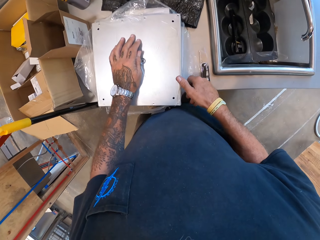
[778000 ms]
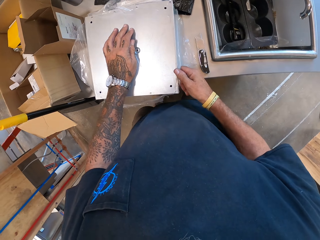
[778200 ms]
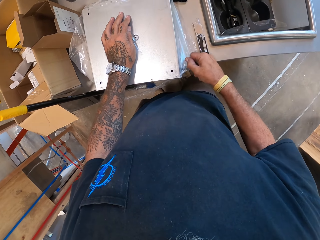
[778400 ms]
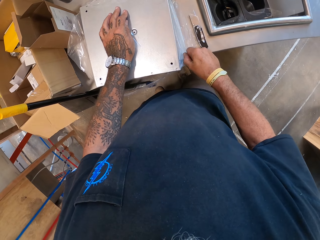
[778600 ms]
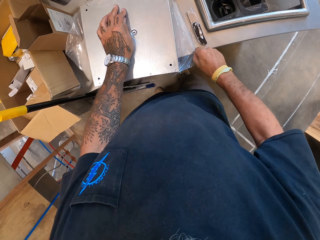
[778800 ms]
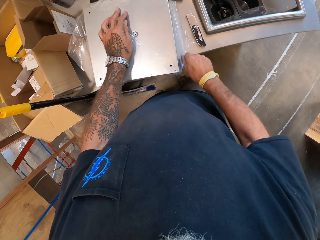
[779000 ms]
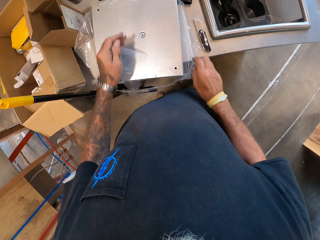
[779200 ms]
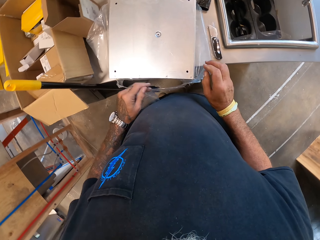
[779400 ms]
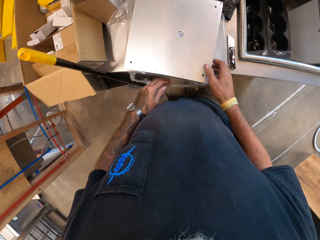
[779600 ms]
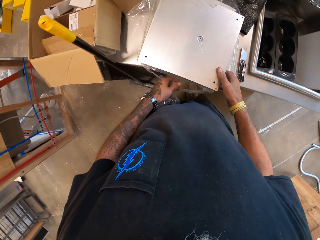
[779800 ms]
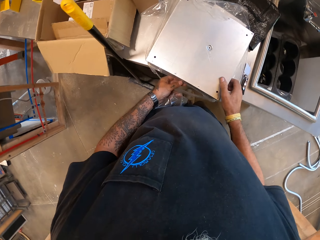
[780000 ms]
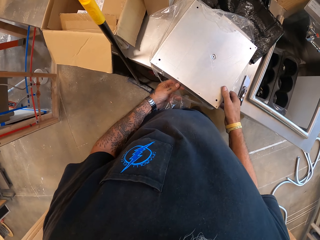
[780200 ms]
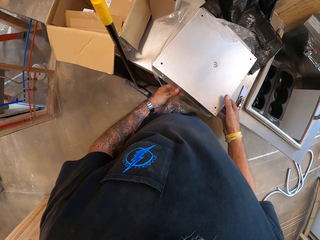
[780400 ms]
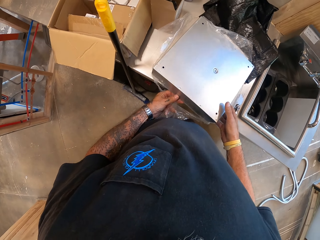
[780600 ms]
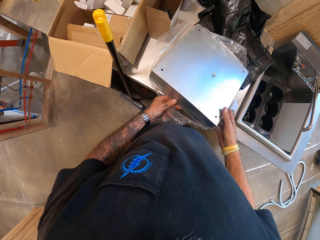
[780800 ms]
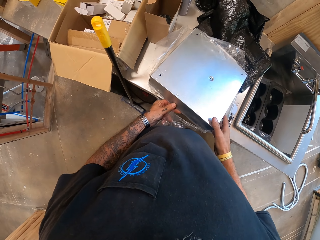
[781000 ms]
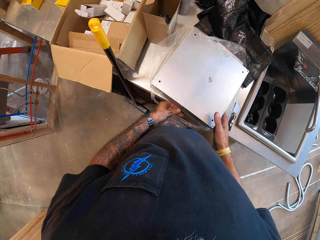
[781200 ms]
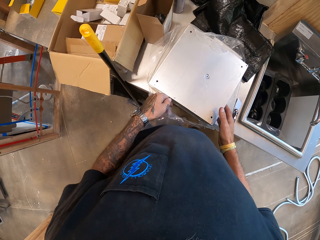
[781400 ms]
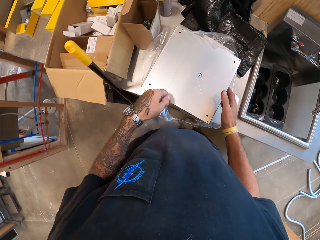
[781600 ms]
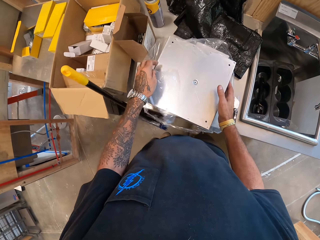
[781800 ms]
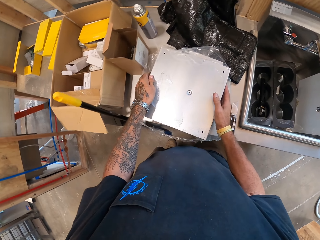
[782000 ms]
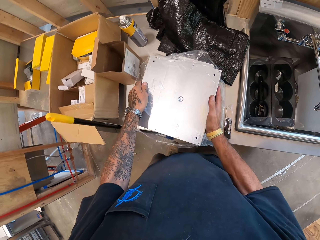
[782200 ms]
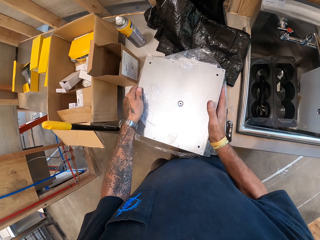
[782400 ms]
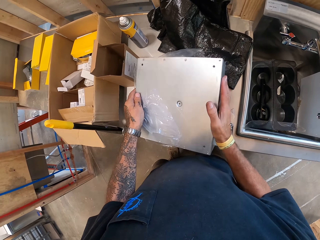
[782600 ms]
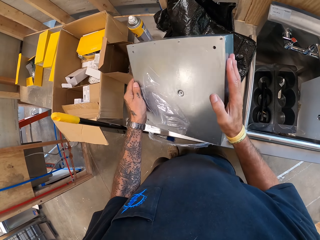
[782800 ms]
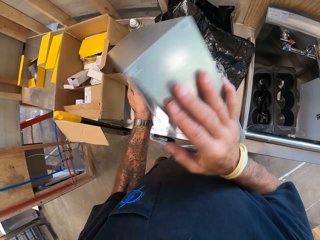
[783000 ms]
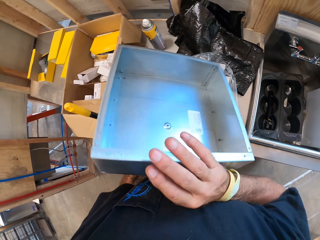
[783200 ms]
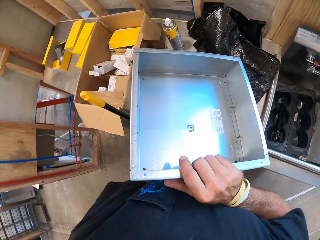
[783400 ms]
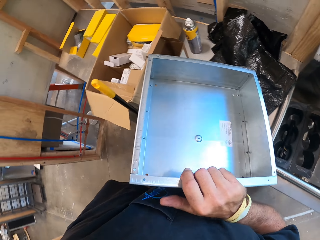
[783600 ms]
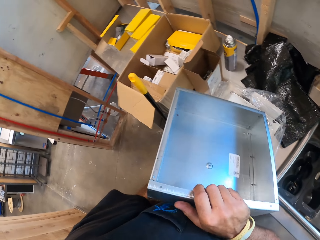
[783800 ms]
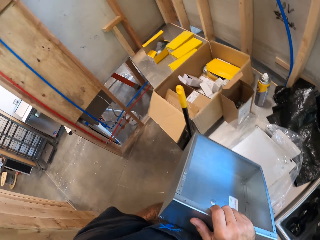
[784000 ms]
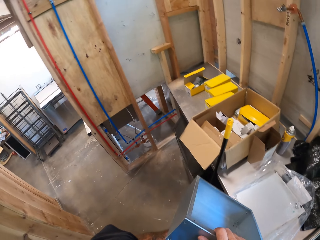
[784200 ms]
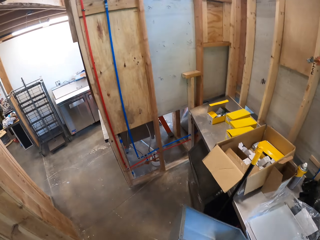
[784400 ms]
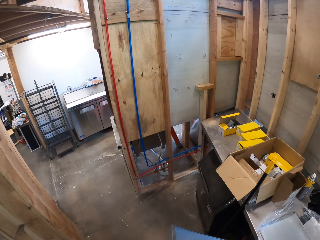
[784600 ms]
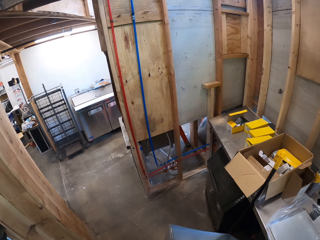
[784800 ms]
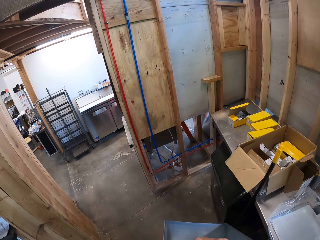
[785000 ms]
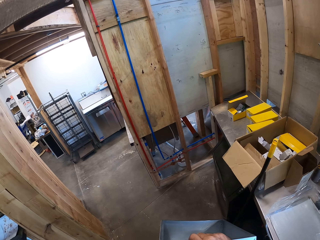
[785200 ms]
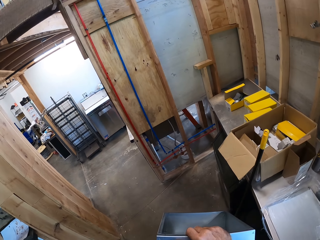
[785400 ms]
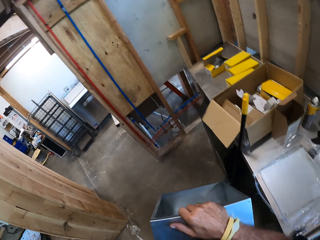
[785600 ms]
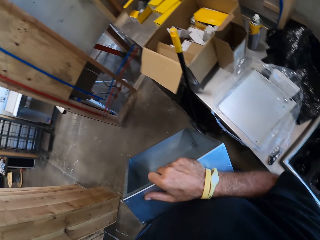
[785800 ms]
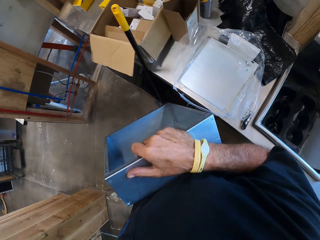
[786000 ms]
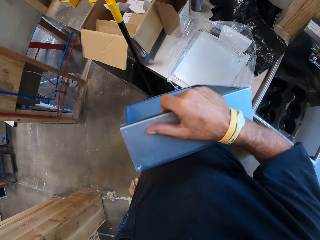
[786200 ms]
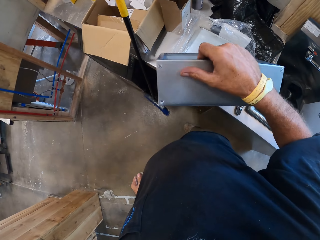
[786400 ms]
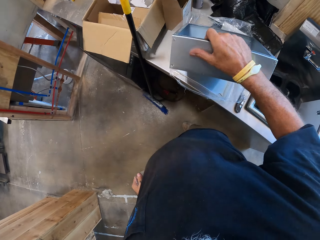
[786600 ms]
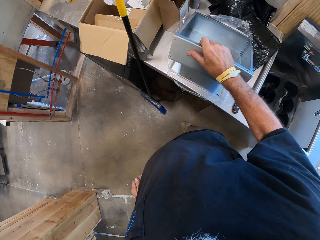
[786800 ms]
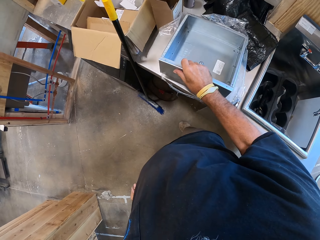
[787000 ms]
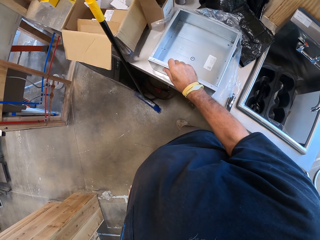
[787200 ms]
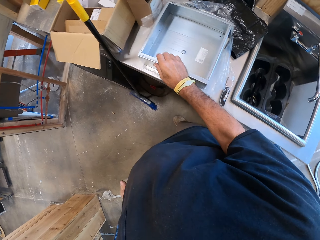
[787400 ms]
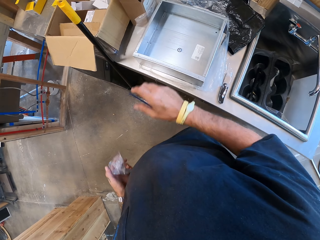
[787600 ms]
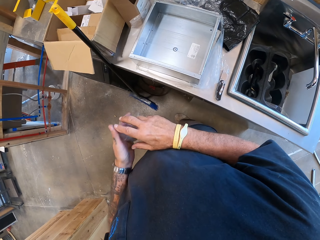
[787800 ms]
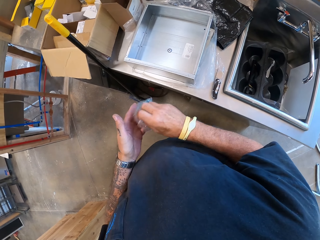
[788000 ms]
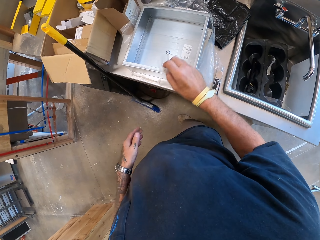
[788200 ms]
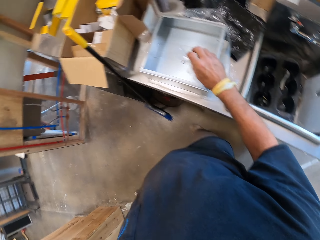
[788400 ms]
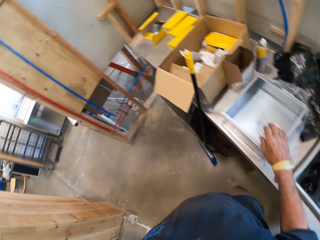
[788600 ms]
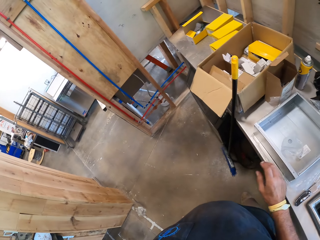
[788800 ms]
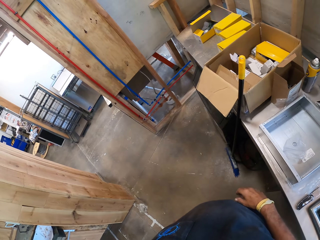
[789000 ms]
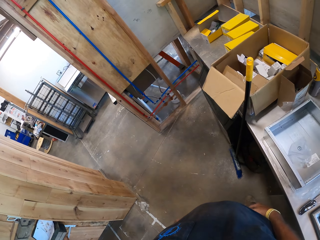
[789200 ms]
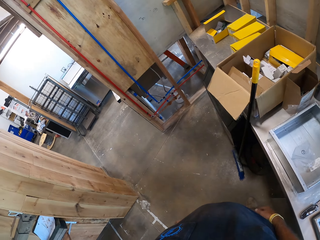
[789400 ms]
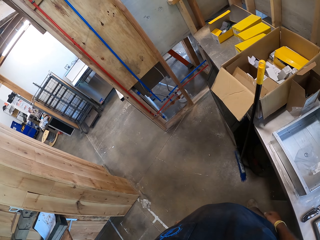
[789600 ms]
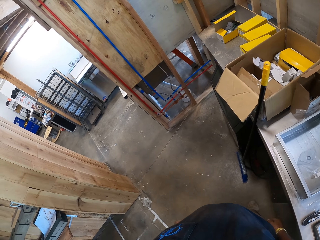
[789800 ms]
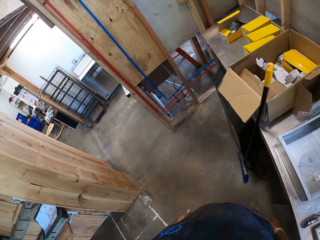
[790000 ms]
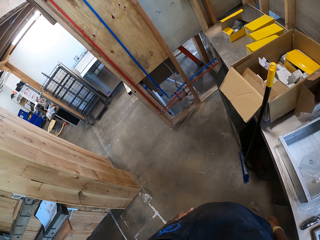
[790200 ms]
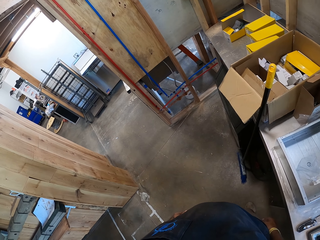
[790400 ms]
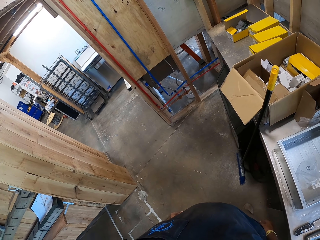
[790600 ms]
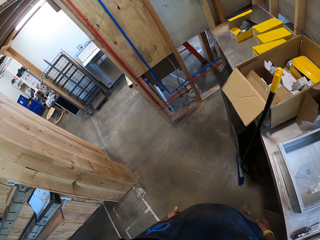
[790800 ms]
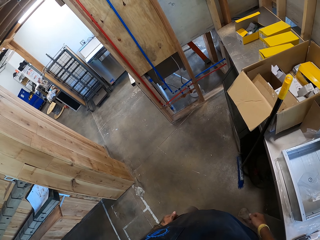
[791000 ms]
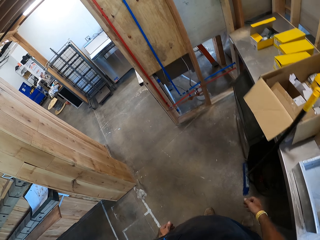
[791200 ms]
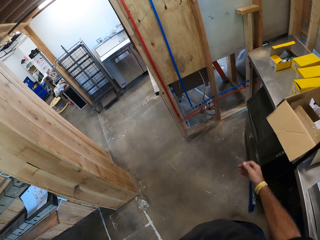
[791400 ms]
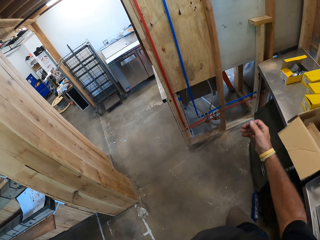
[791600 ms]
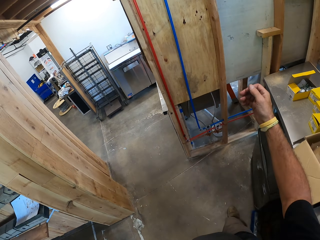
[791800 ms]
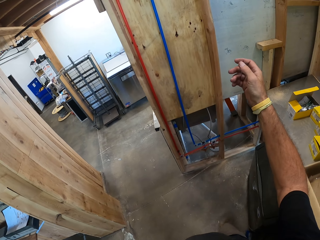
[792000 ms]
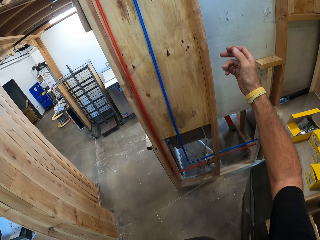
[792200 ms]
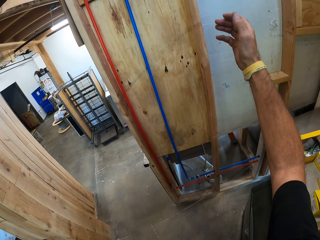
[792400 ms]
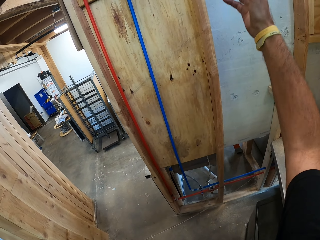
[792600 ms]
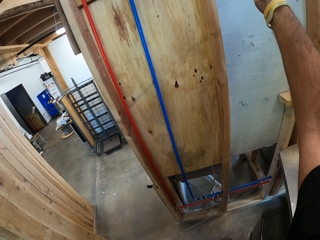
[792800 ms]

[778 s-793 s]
The camera wearer picks up the meter box. They hold the meter box. They put the meter box on the counter top. They drop something inside the meter box. They stand.

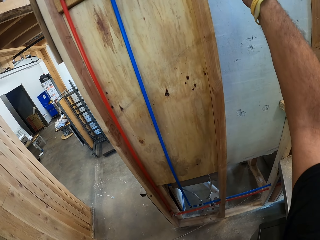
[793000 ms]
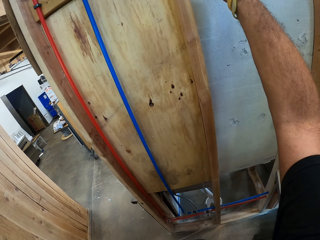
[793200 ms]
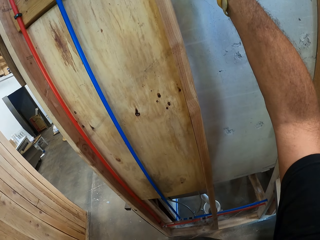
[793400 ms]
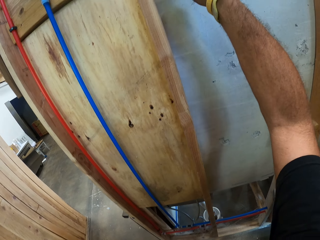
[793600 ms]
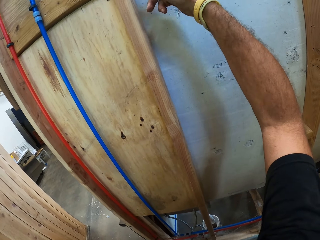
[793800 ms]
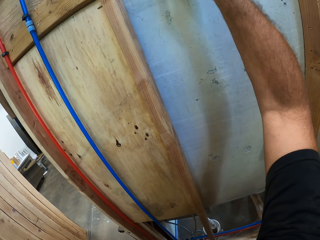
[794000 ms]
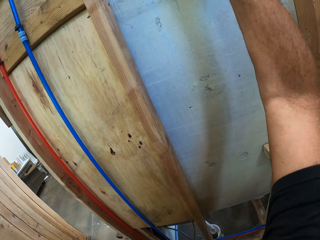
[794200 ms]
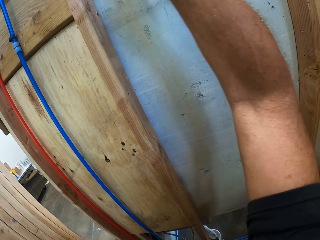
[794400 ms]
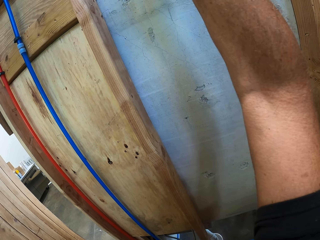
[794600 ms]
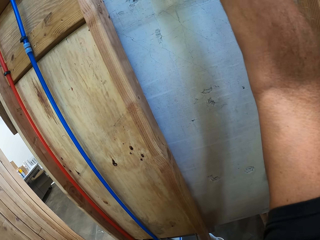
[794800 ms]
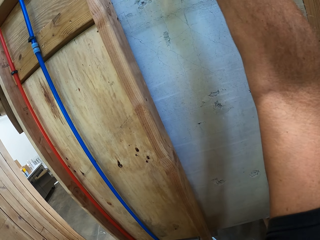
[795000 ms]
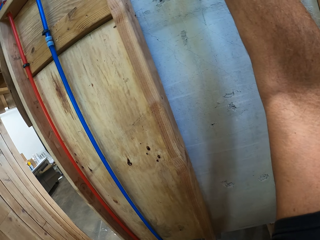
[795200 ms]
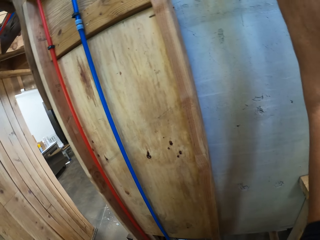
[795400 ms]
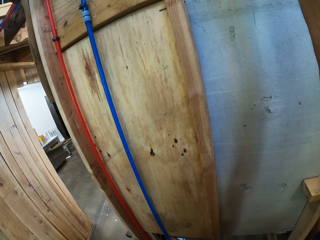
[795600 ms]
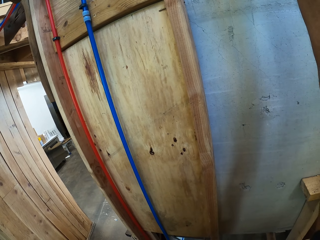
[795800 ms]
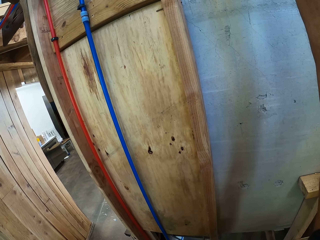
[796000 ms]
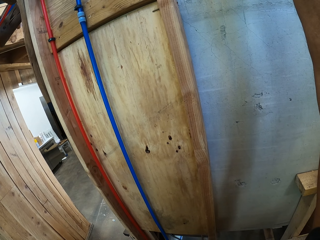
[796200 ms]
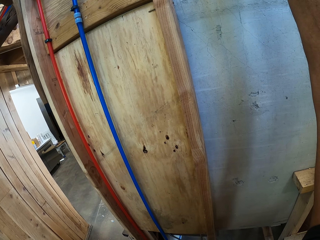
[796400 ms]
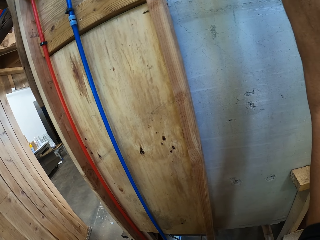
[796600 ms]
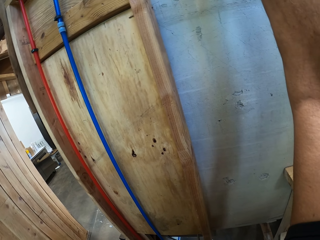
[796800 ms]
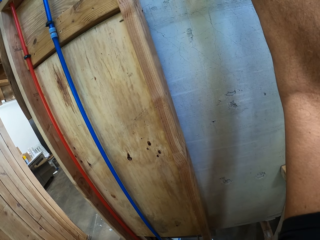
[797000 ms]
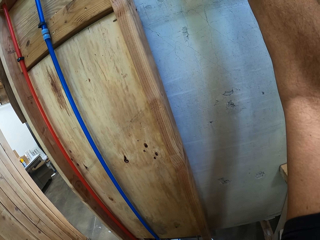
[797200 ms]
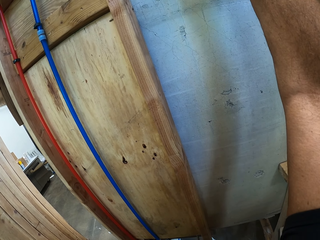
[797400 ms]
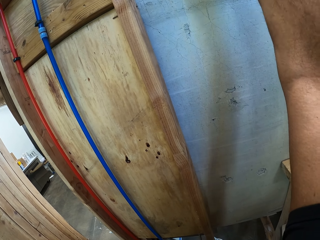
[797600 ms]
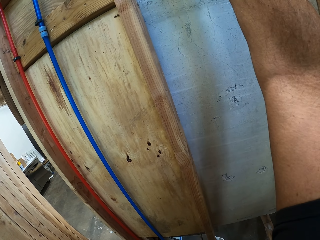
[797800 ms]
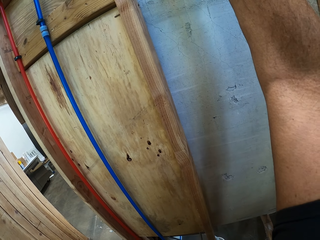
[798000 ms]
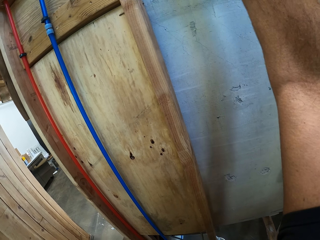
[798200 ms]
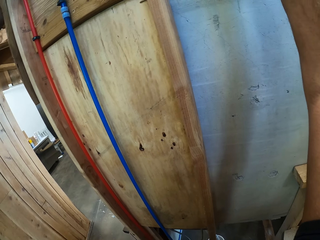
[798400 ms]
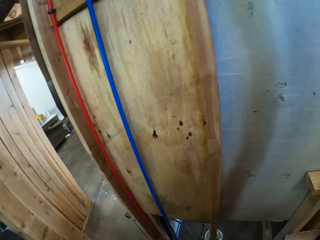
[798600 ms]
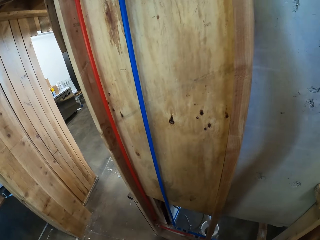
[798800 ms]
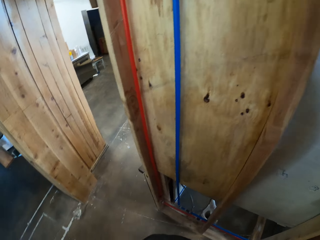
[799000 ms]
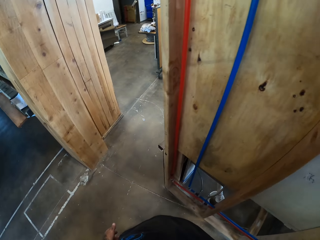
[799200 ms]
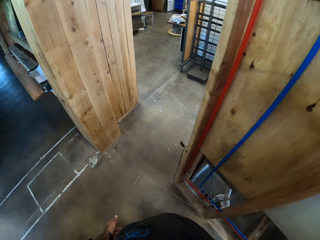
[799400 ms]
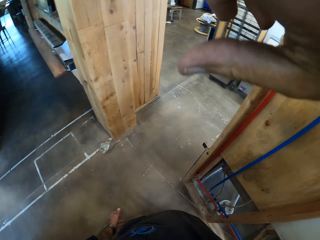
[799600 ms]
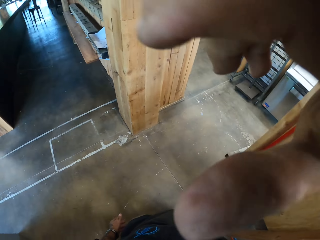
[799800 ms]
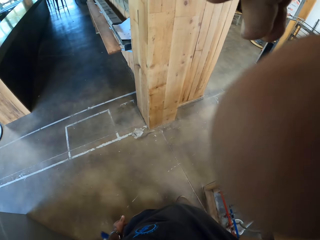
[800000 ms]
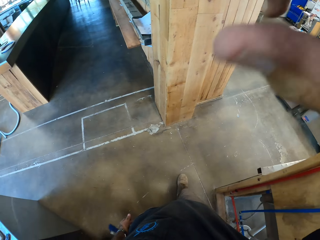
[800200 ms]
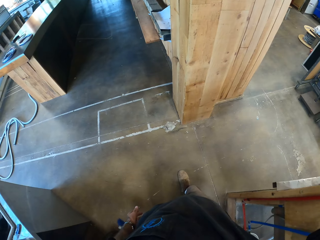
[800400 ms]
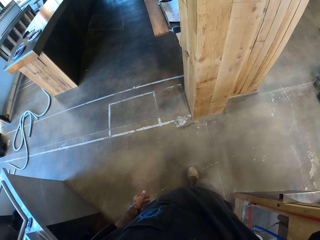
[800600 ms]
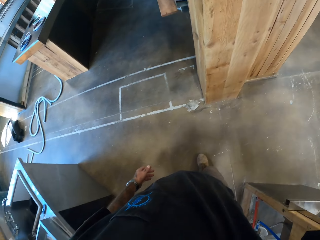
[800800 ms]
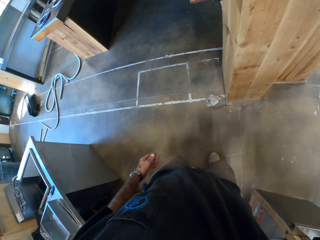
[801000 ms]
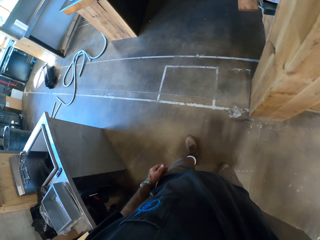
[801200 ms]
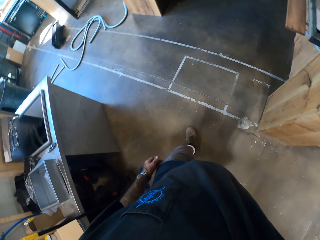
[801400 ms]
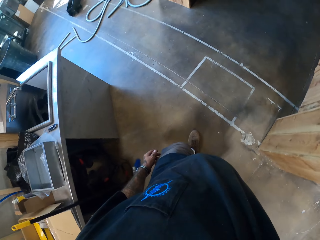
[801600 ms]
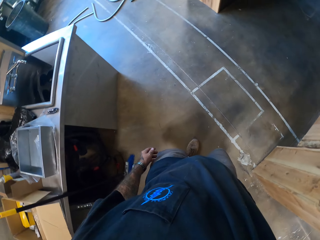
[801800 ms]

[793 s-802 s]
The camera wearer raises the right hand.
